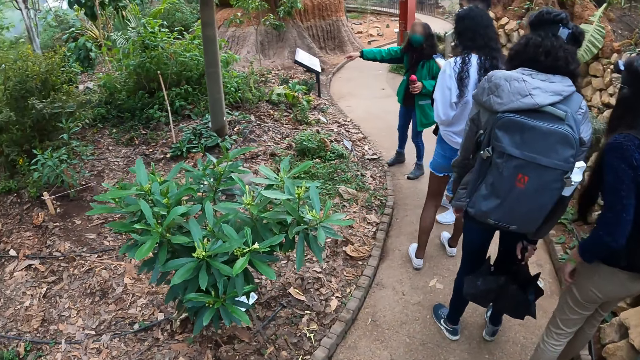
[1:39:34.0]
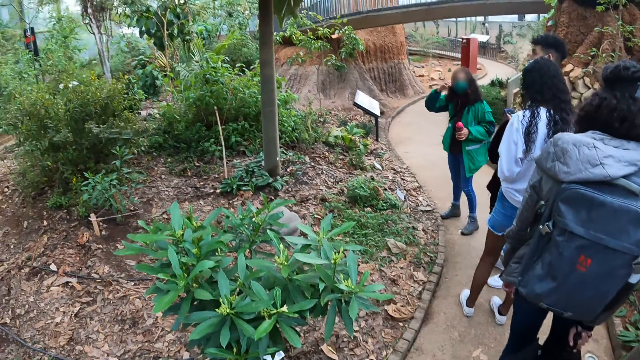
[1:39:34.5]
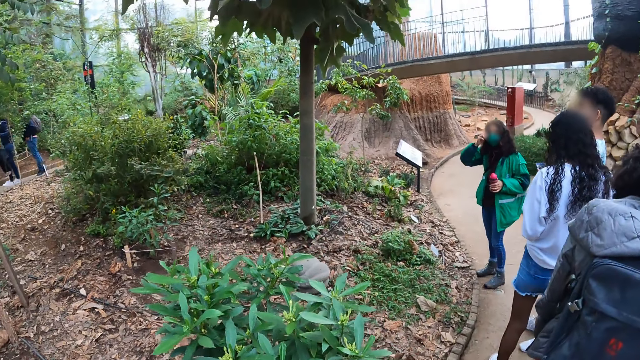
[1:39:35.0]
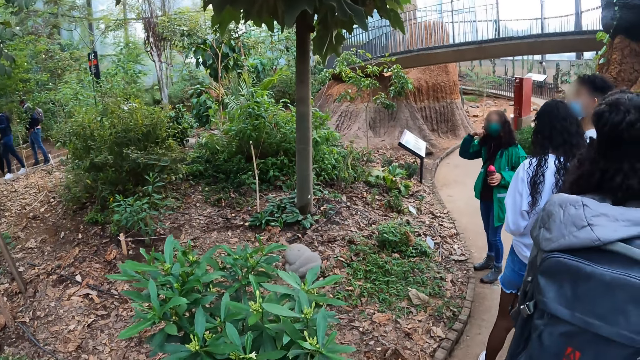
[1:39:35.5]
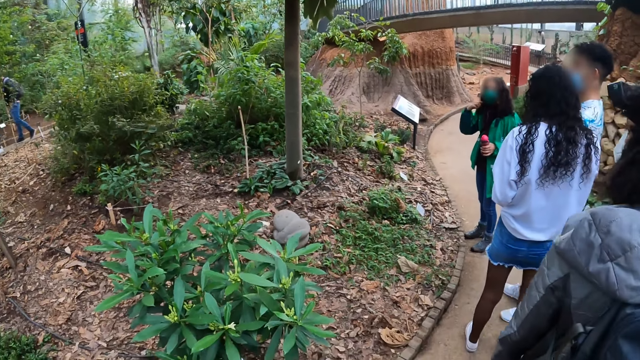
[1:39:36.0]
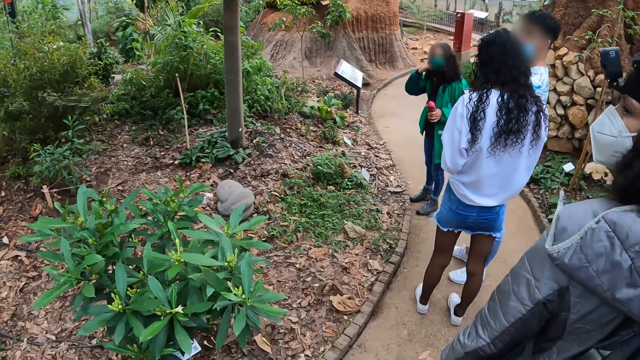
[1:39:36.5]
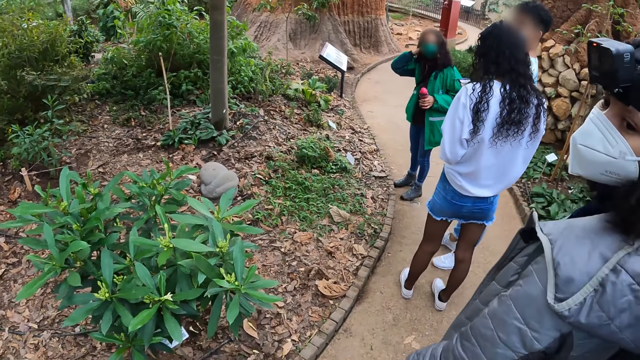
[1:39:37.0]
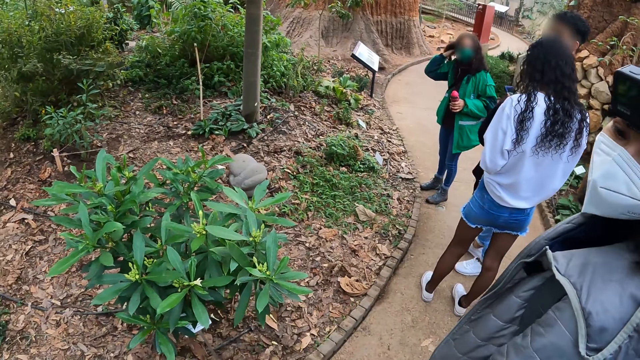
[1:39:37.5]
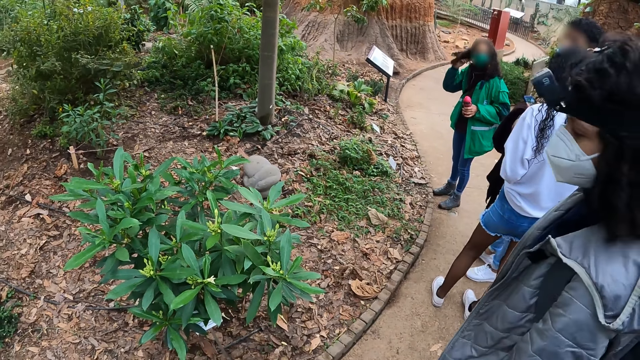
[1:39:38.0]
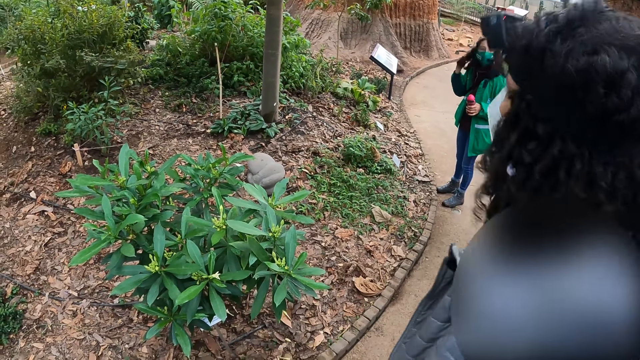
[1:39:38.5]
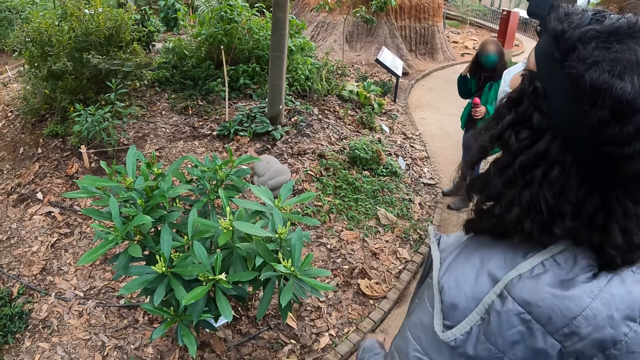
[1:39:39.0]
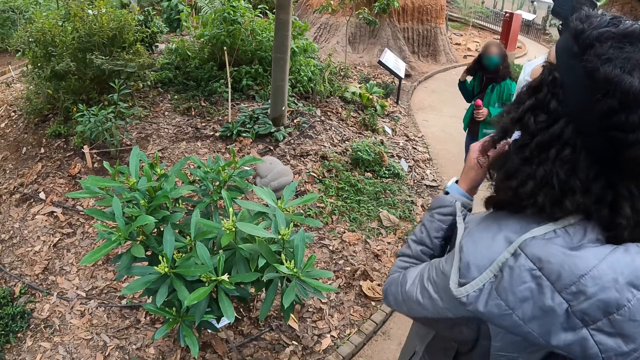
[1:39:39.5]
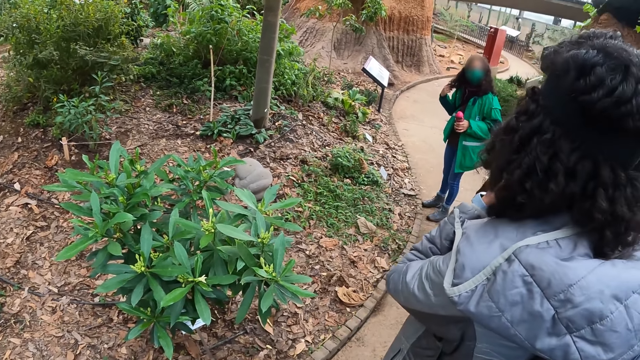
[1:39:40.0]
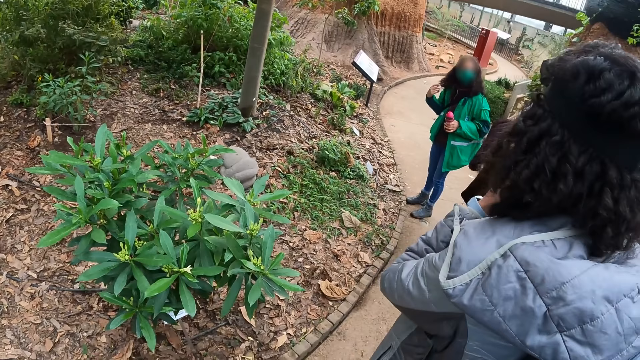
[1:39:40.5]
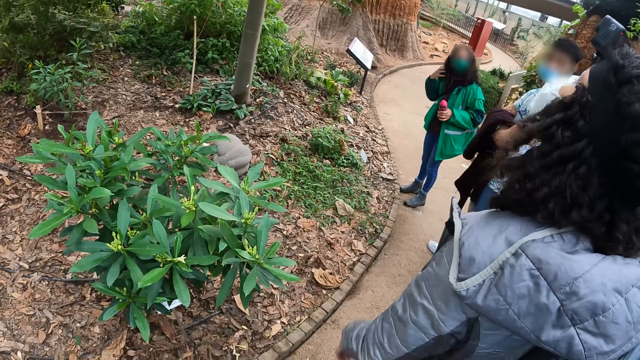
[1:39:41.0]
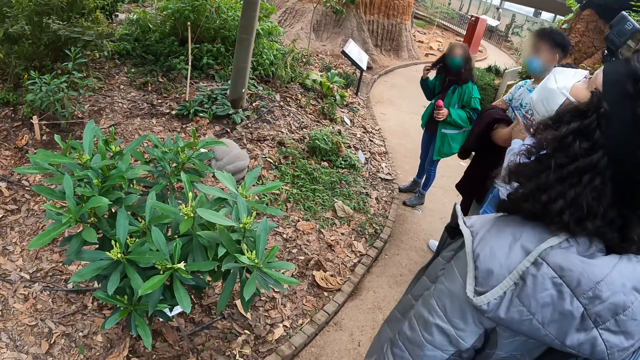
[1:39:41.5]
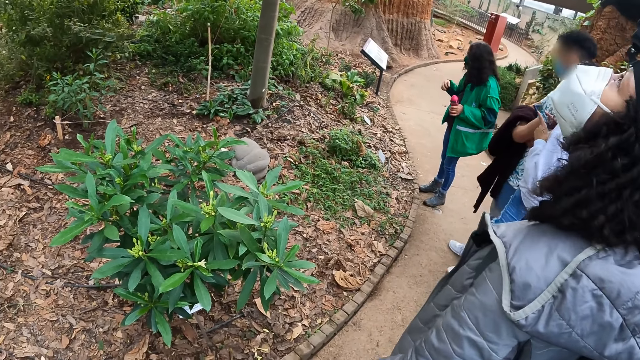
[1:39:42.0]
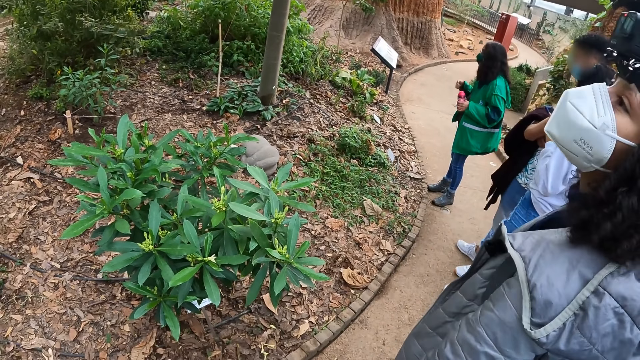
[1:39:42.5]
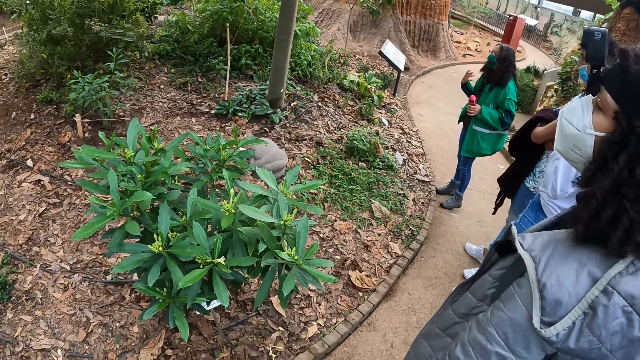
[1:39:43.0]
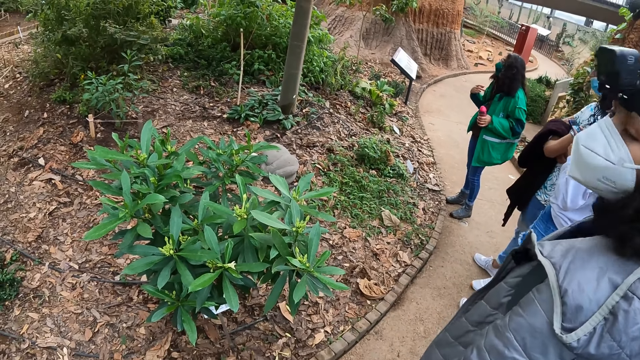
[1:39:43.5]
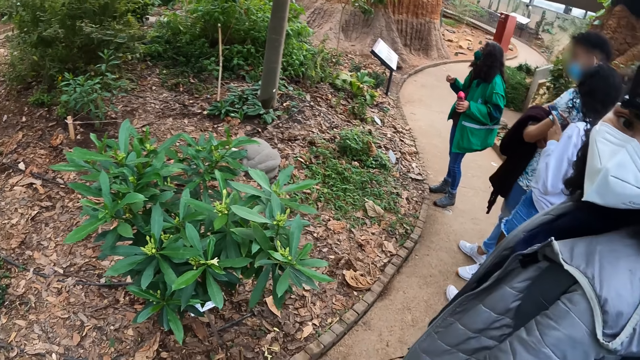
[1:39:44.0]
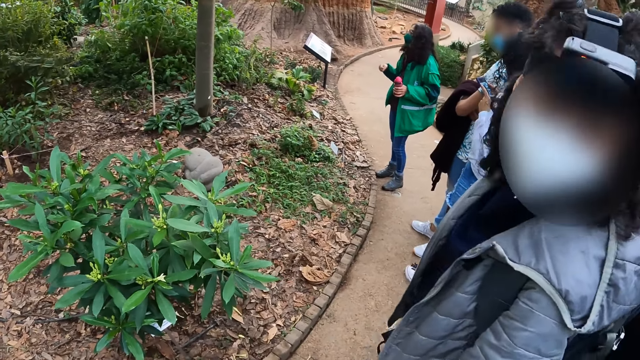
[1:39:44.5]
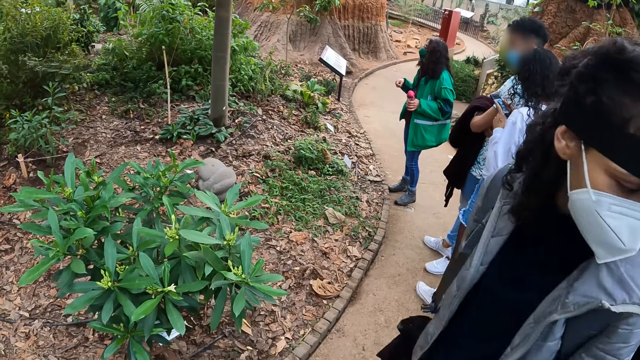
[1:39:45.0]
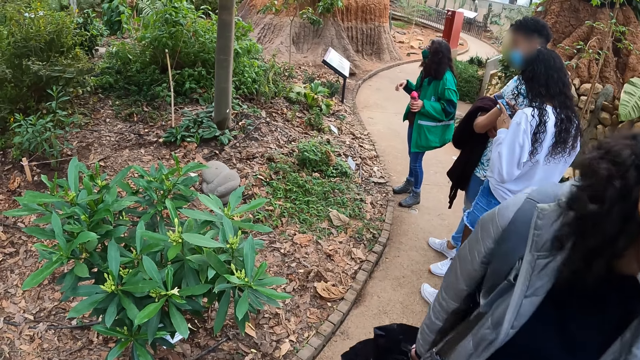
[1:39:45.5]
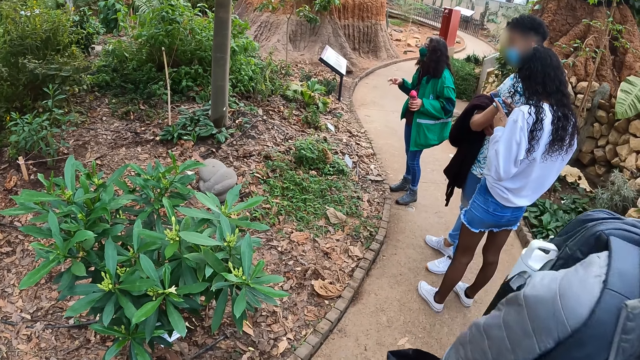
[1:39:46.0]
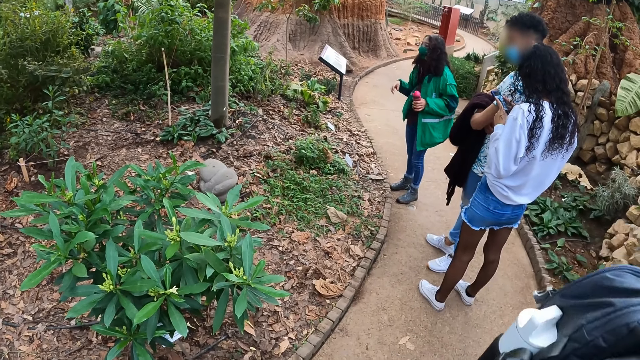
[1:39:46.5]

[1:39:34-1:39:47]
The camera wearer looks around. A woman moves in front of the camera wearer. The woman touches her mask. The camera wearer looks at the colleagues. Another woman converses to the colleagues. The first woman turns to the camera wearer and interacts with the camera wearer in the botanical garden.

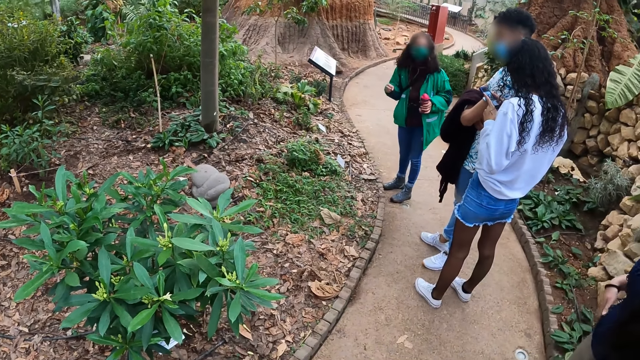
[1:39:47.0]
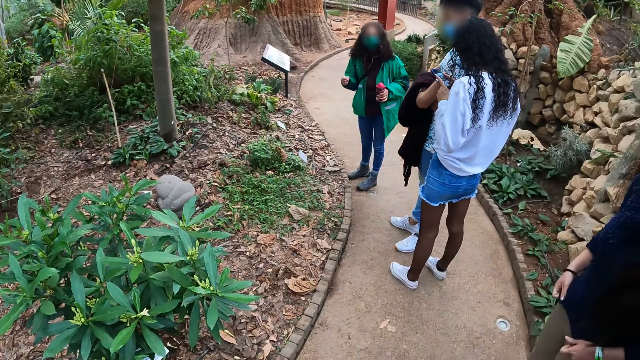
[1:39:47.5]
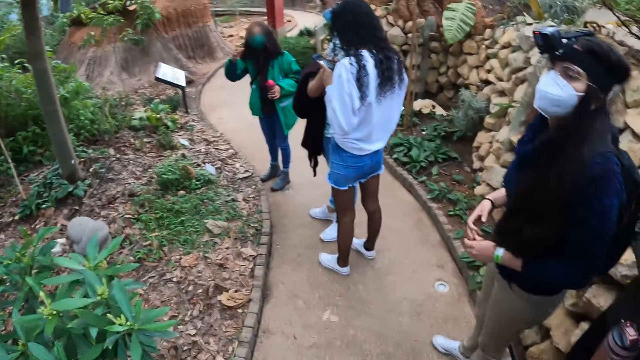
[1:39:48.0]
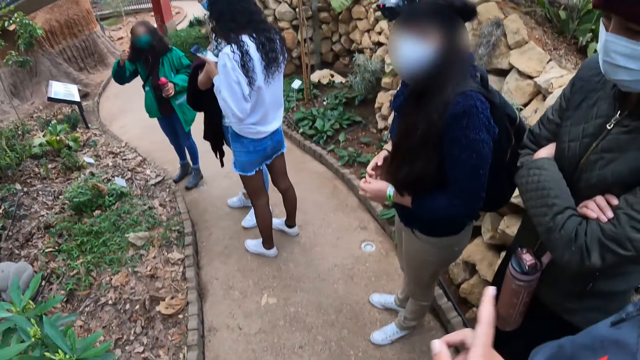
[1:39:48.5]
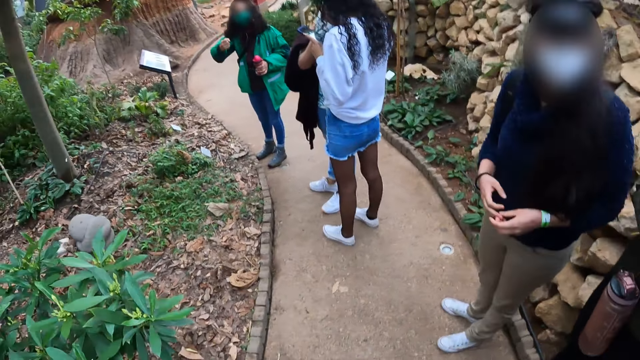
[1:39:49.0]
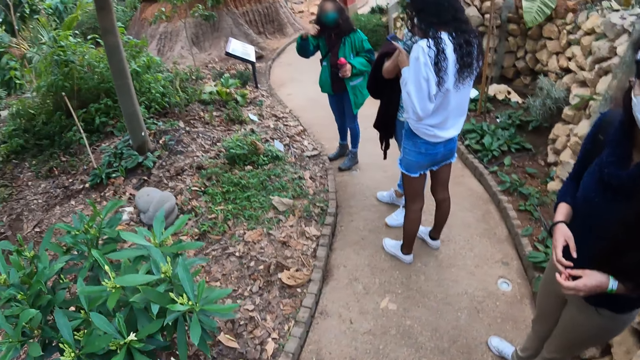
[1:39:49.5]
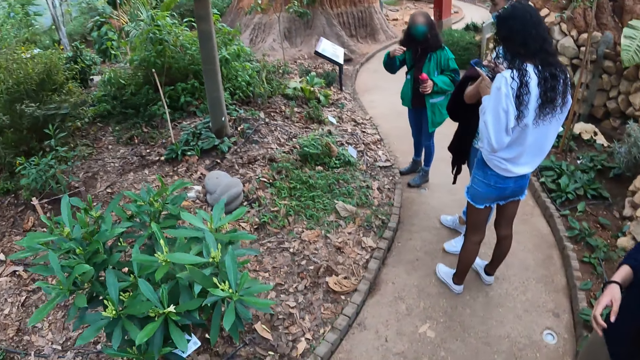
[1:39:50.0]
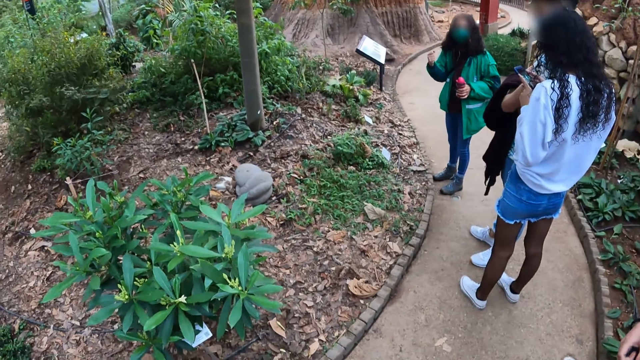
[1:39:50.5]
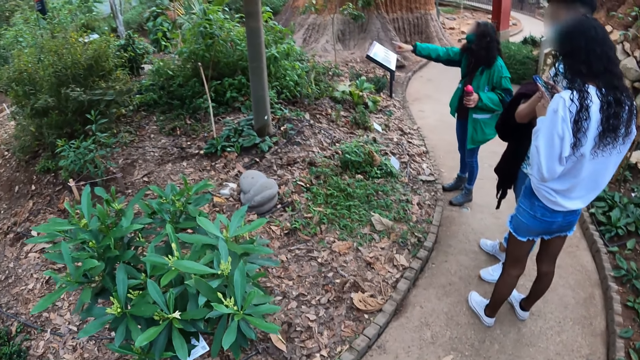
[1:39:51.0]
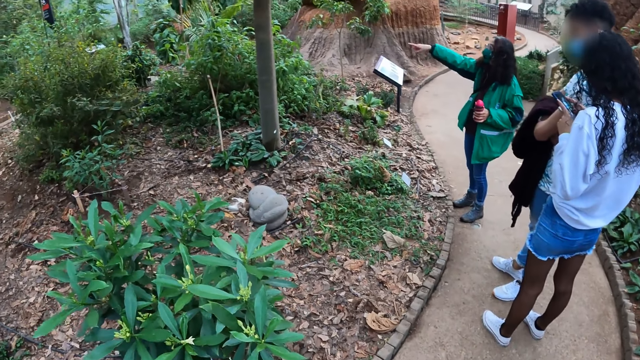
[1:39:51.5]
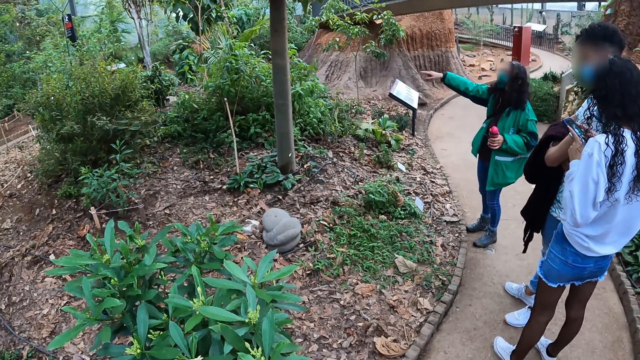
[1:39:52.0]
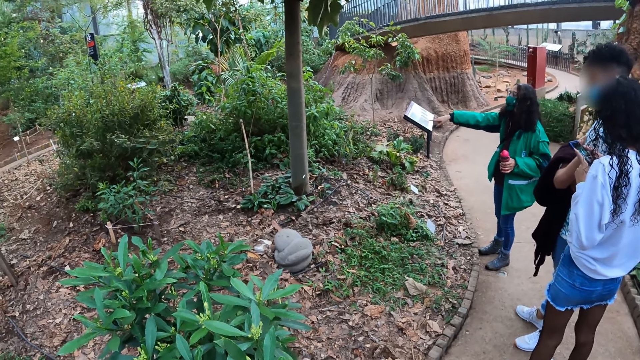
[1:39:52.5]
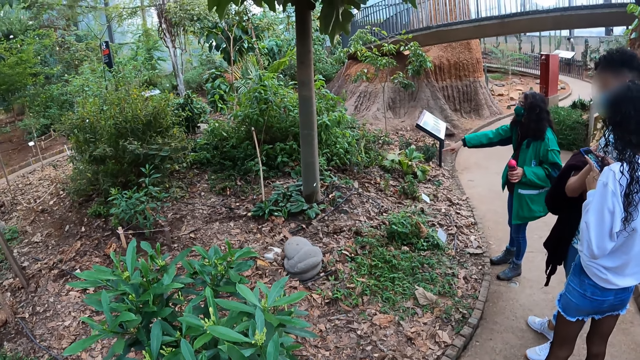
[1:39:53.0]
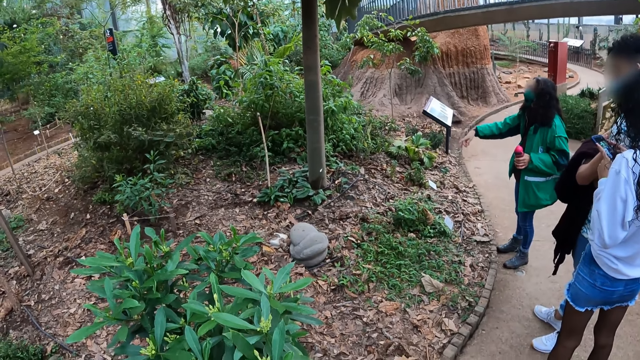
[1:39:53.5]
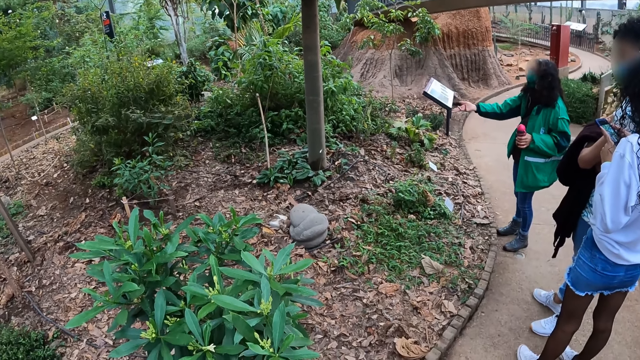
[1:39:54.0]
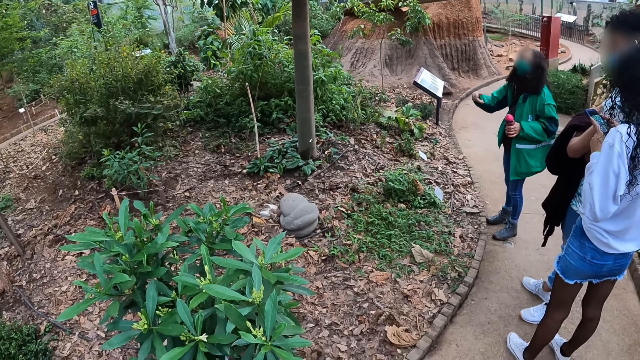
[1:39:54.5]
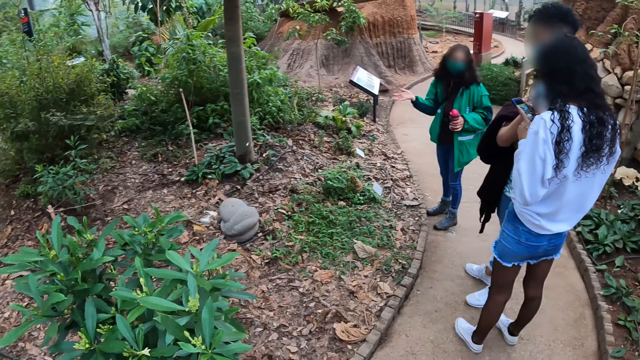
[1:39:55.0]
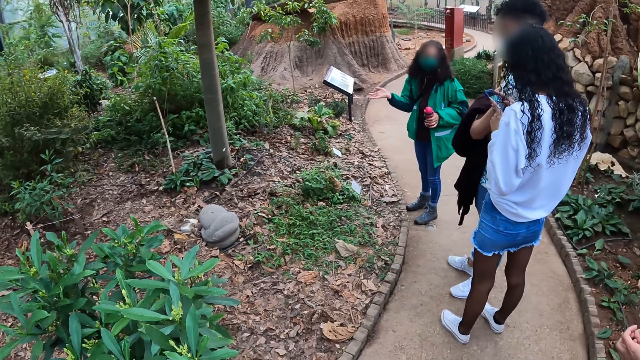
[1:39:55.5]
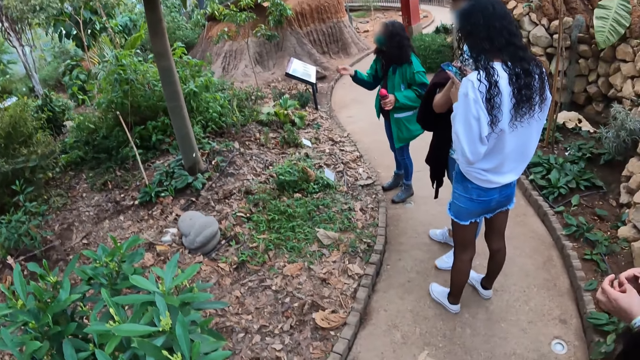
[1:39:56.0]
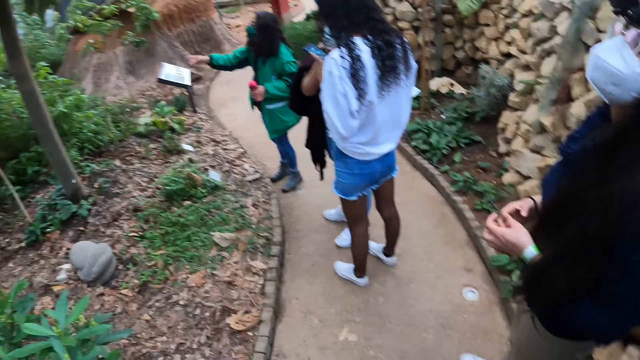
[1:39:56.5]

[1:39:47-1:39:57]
The camera wearer moves a hand. They interact with the woman. They look at the flowers. The woman converses to the colleagues. The woman points at the flowers.
